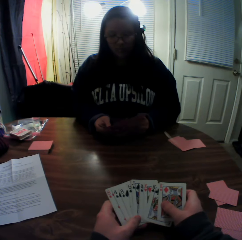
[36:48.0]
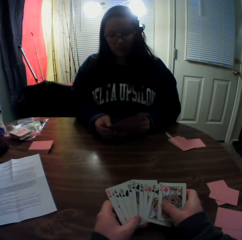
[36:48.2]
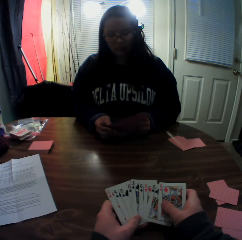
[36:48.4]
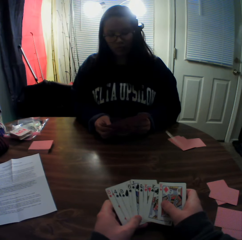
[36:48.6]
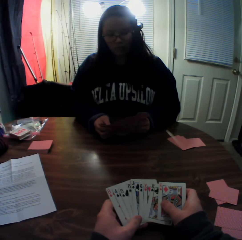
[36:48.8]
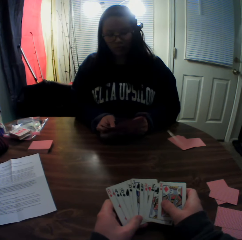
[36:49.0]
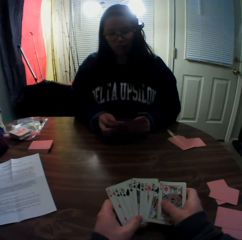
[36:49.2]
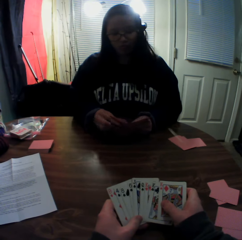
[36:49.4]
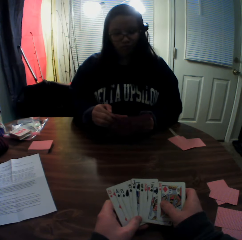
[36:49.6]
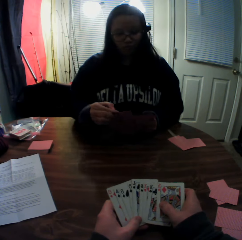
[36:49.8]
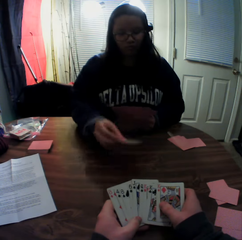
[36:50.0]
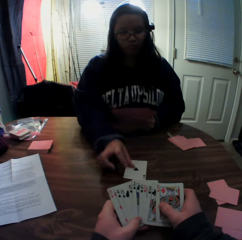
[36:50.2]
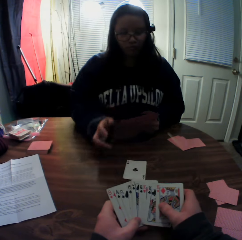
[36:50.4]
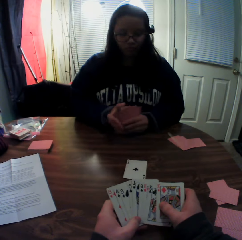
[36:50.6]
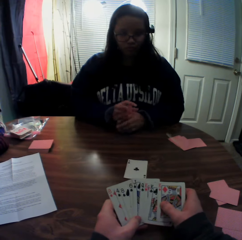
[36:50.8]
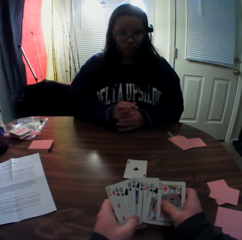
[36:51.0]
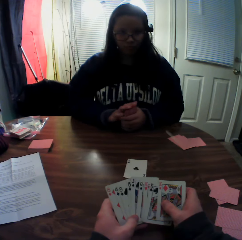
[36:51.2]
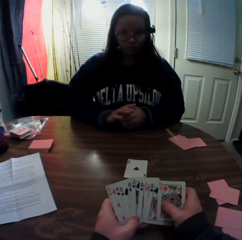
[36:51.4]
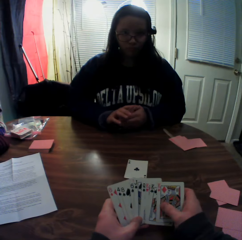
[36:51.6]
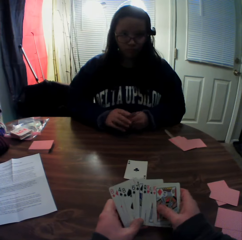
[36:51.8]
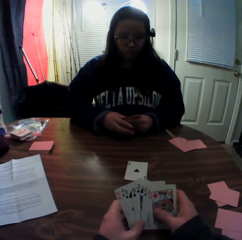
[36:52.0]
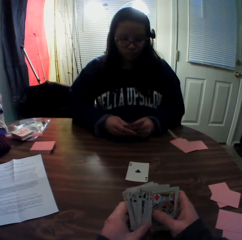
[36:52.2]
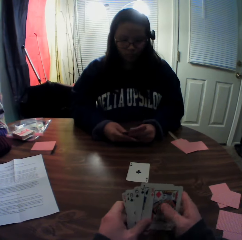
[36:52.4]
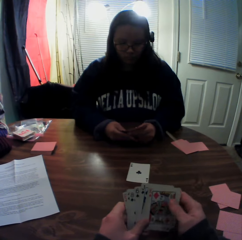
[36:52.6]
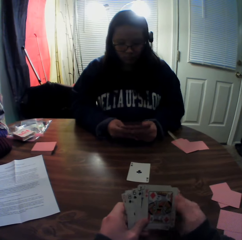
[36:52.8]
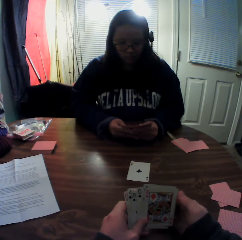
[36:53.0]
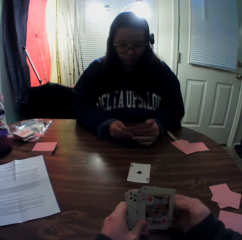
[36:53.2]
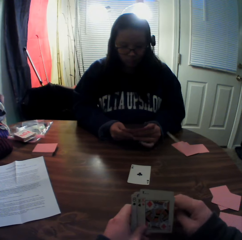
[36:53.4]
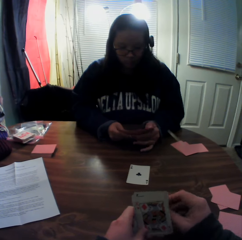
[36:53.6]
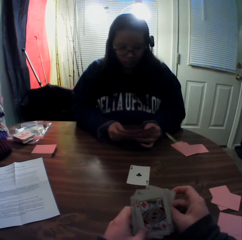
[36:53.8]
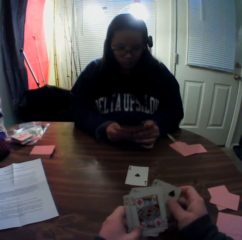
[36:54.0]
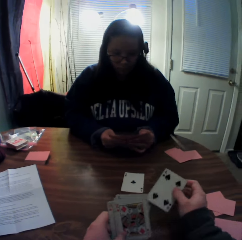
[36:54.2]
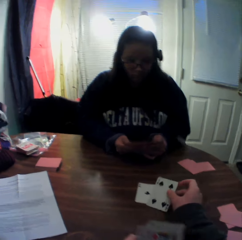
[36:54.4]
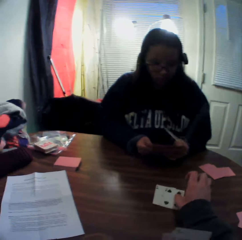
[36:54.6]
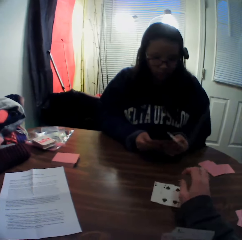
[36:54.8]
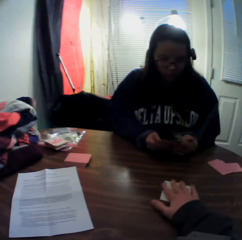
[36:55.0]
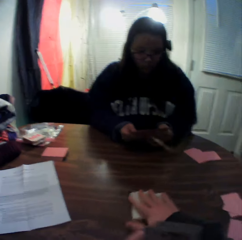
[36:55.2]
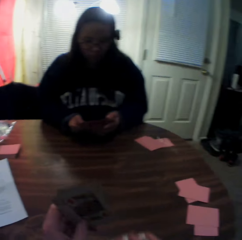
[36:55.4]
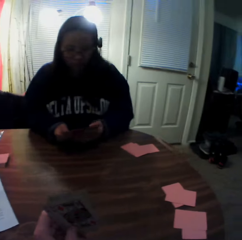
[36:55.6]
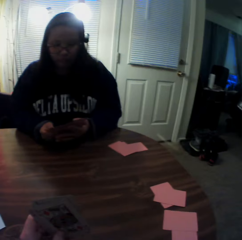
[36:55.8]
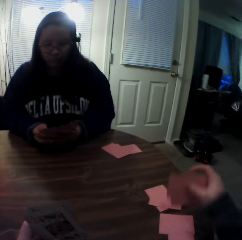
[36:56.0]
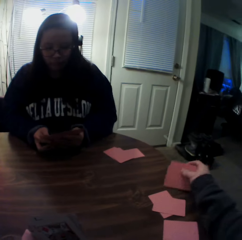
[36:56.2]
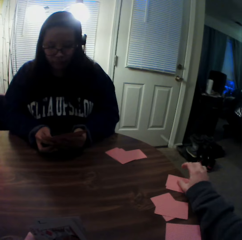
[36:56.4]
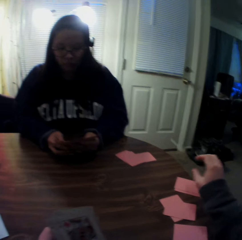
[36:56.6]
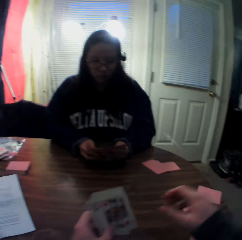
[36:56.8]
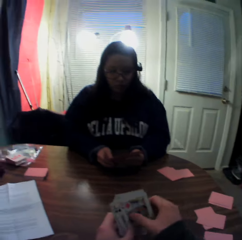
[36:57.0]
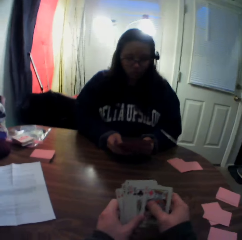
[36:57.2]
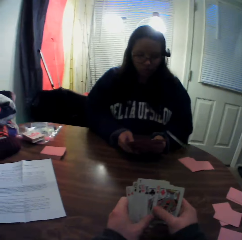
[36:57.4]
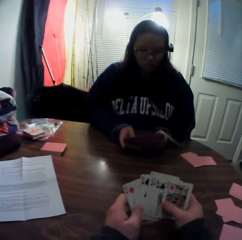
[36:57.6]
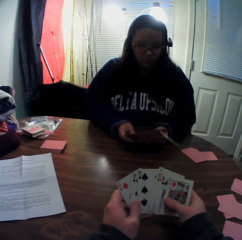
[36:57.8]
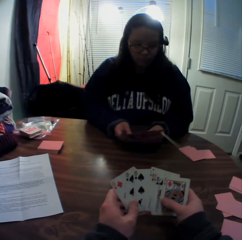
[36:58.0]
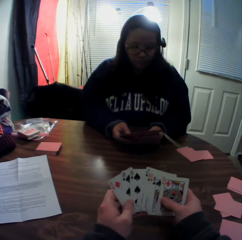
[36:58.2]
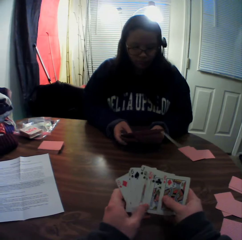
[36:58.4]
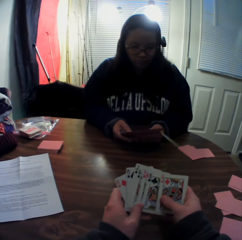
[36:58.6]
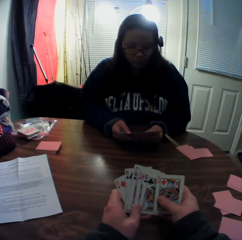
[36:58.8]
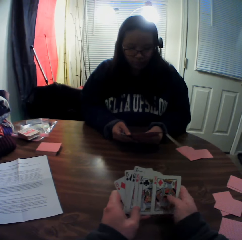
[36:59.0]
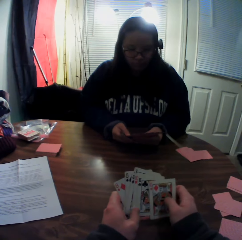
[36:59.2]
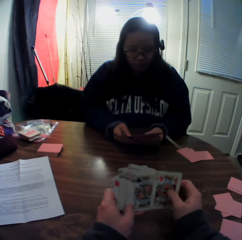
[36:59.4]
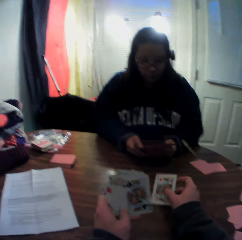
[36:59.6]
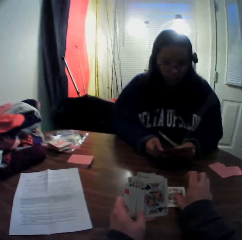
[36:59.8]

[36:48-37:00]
The woman picks a card from the stack of cards in her hands with her right hand. The woman drops the card on the table and flips through the stack of cards in her hands. The camera wearer picks a card from the stack of cards in his hands with his right hand. He drops the card on the table. He packs the stack of cards on the table with his right hand. He slides playing cards on the table. He places the cards on the table. He flips through the stack of cards in his hands. The woman flips through the stack of cards in her hands.

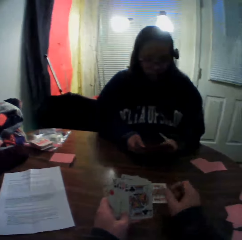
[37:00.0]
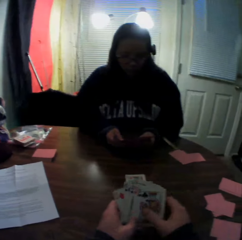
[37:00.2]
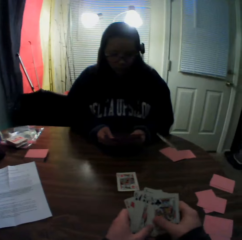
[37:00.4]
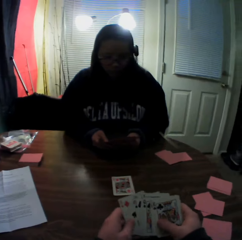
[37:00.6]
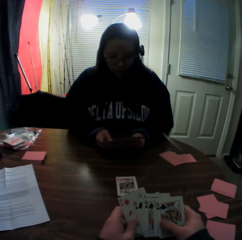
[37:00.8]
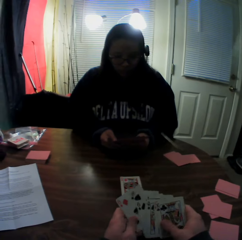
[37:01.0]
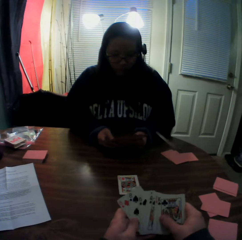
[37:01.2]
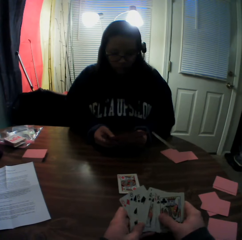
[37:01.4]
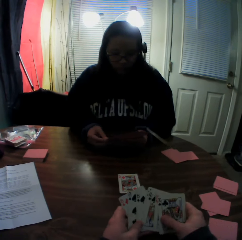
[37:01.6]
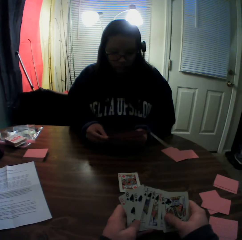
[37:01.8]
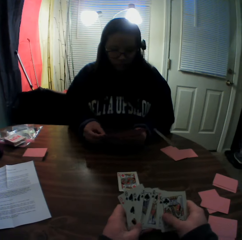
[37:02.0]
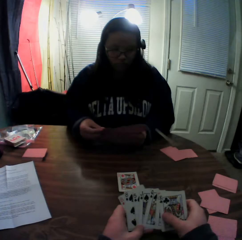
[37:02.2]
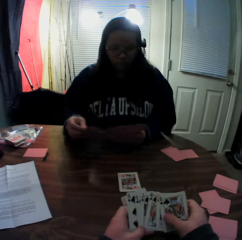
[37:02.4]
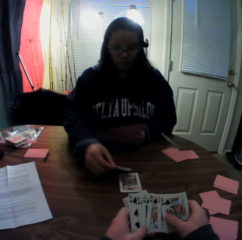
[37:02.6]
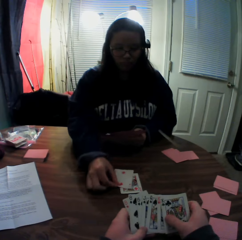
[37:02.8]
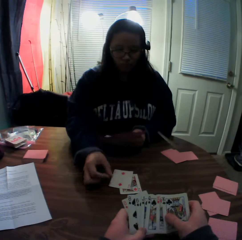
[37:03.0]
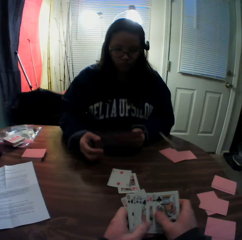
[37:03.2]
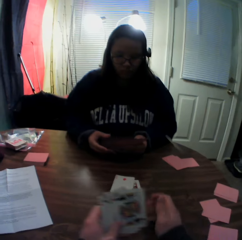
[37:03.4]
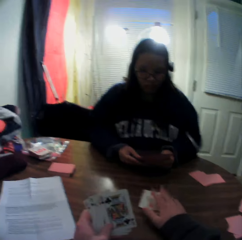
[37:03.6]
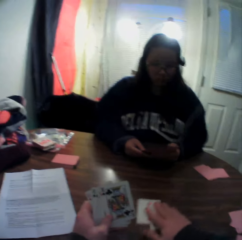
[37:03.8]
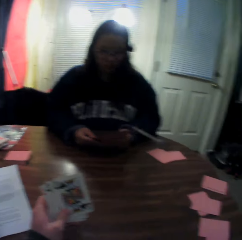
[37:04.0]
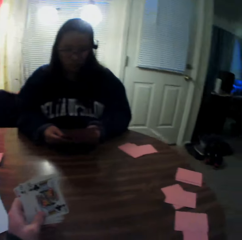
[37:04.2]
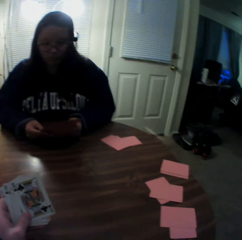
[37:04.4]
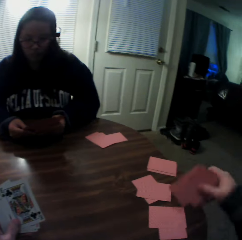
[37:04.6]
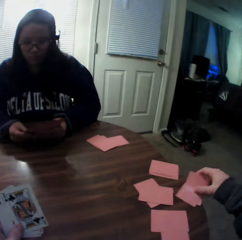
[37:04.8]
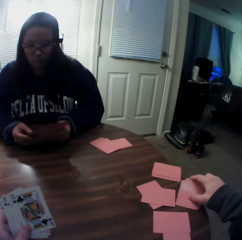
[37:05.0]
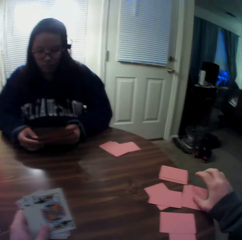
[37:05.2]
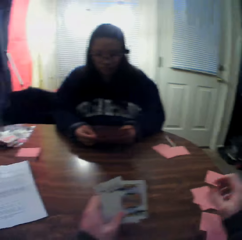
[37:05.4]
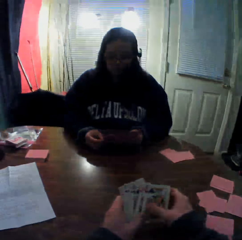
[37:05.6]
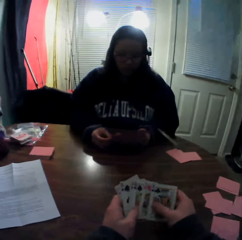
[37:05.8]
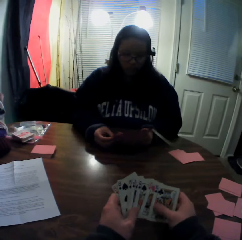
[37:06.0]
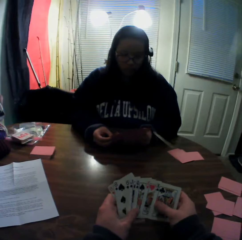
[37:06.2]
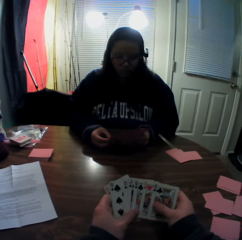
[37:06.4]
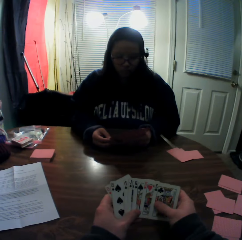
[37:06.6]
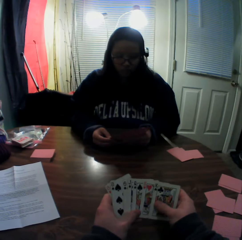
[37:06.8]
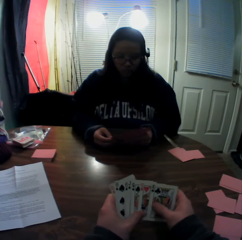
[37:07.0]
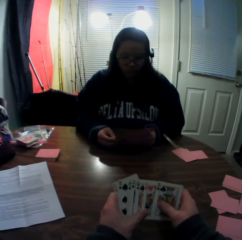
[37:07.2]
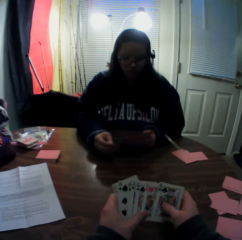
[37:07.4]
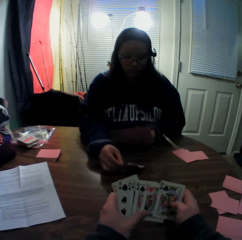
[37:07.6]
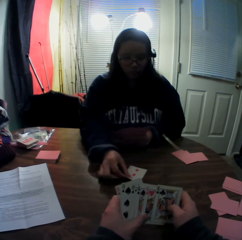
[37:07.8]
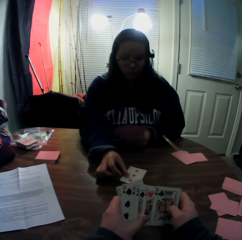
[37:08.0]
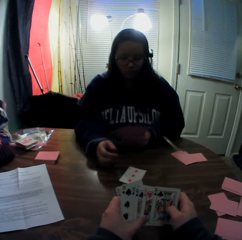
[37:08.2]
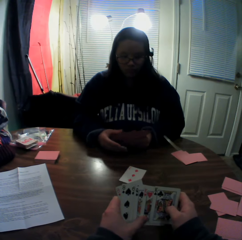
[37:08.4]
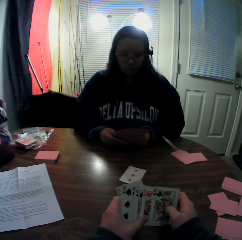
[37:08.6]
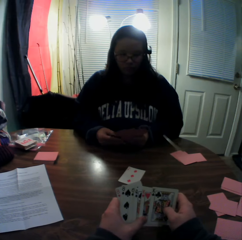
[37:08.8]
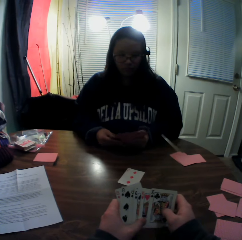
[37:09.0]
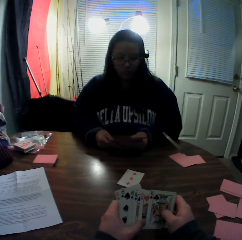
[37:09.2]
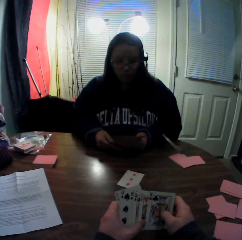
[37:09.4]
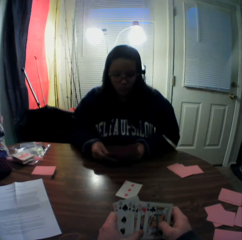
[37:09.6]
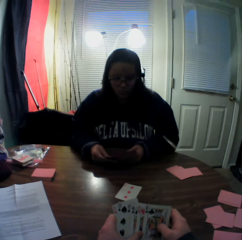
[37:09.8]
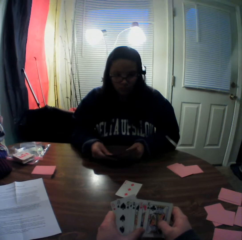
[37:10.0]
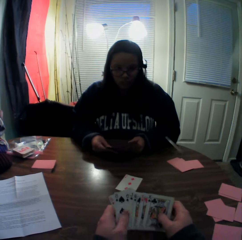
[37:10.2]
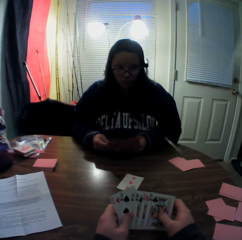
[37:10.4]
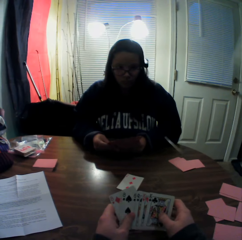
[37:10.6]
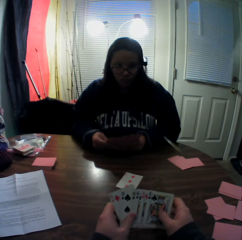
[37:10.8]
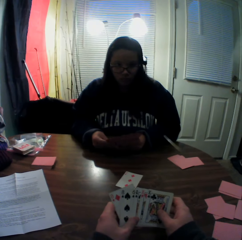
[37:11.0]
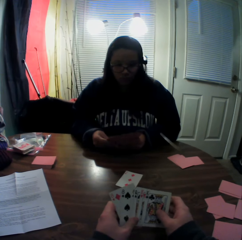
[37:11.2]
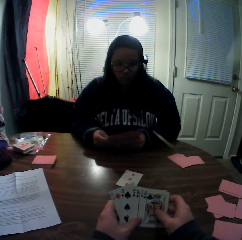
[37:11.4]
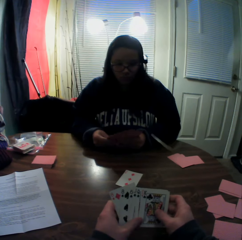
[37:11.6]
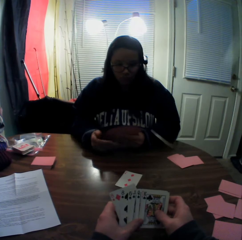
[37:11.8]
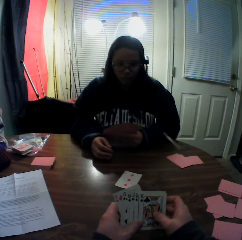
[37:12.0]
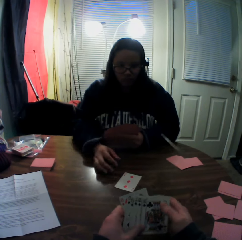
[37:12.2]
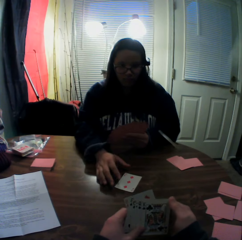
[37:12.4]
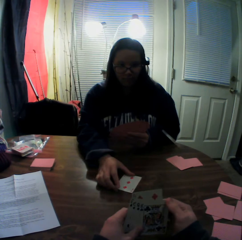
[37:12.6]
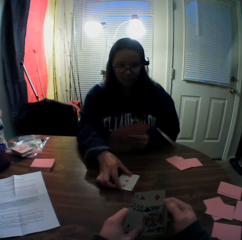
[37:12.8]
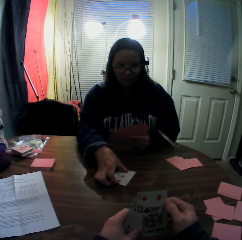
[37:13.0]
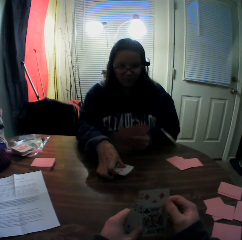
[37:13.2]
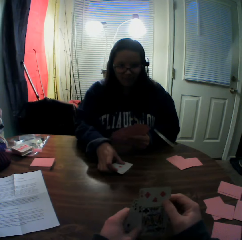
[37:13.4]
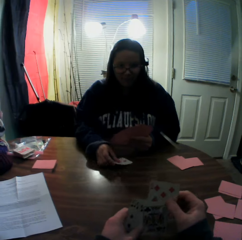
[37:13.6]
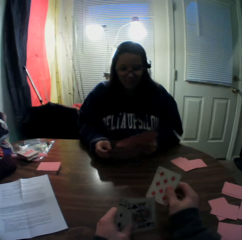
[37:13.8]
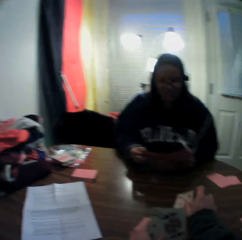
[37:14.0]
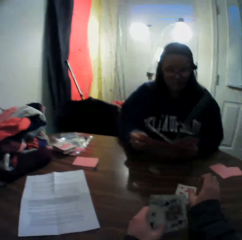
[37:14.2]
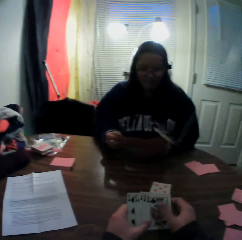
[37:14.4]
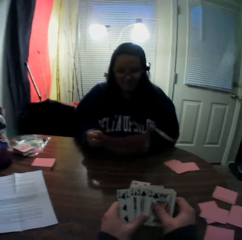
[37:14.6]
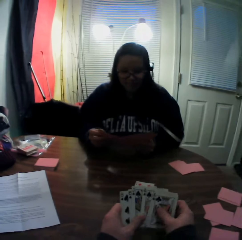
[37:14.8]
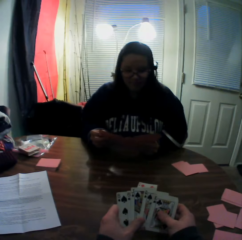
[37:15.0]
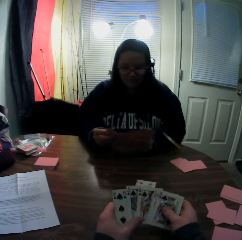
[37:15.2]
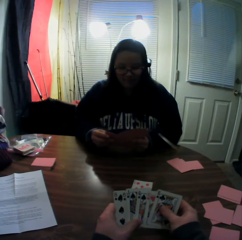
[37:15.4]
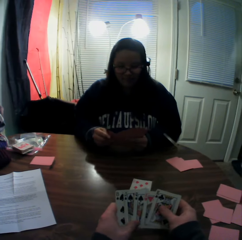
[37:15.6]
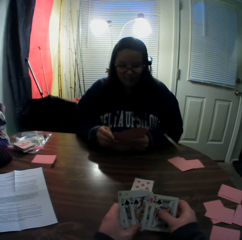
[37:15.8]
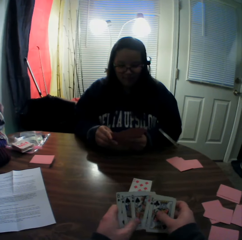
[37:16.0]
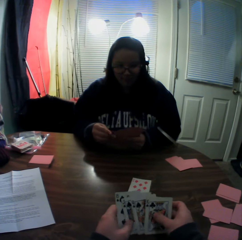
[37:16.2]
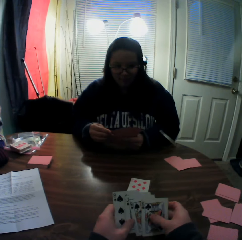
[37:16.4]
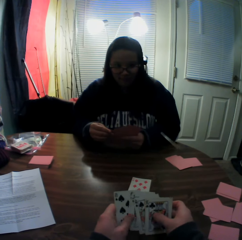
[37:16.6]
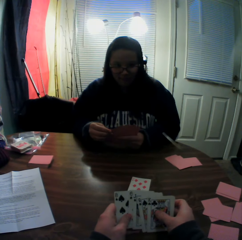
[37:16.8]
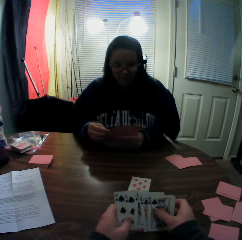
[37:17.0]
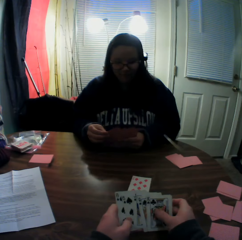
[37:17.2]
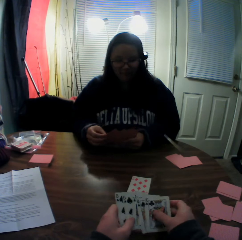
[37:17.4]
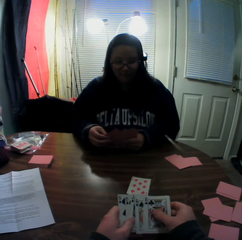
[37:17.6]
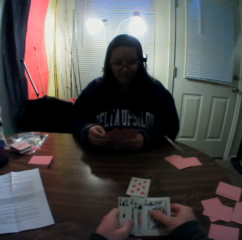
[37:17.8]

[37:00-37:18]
The camera wearer picks a card from the stack of cards in his hands with his left hand. He drops the card onto the table. He flips through the stack of cards in his hands. The woman picks a card from the stack of cards in her hands with her right hand and places the card onto the table. The camera wearer packs the stack of cards on the table with his right hand. He slides playing cards on the table. He places the cards on the table. He flips through the stack of cards in his hands. The woman picks a card from the stack of cards in her hands with her right hand and places the card onto the table. The woman picks the card on the table with her right hand. The camera wearer picks a card from the stack of cards in his hands with his right hand. He drops the card onto the table. He flips through the stack of cards in his hands. The woman flips through the stack of cards in her hands.
